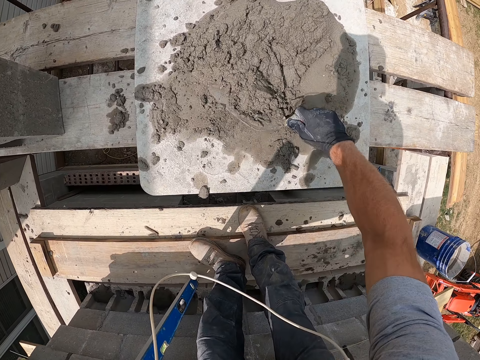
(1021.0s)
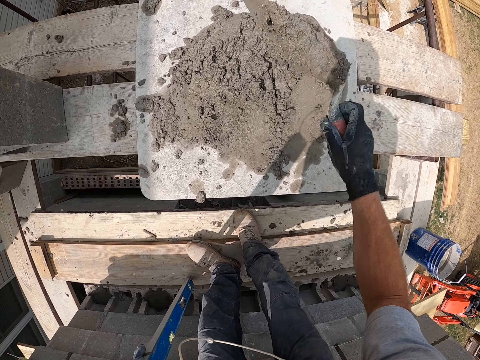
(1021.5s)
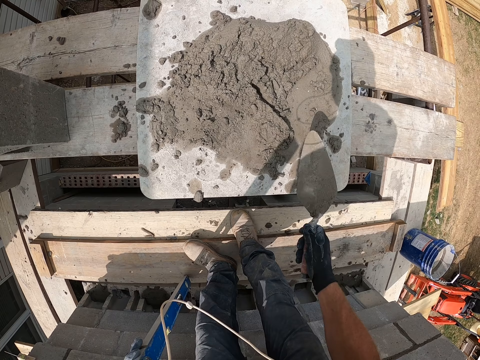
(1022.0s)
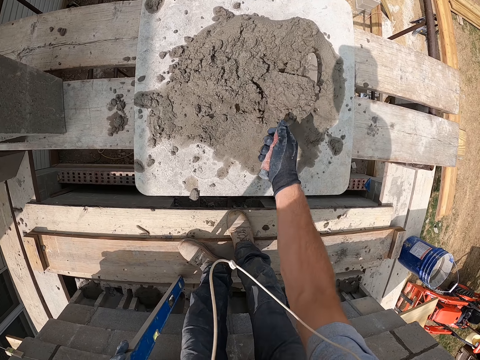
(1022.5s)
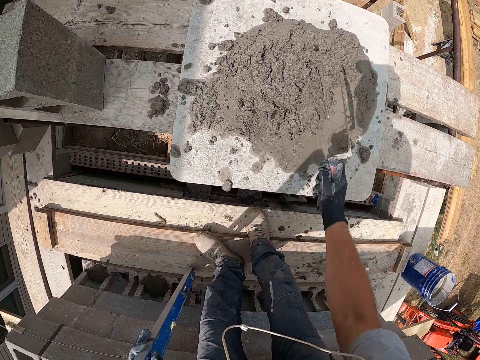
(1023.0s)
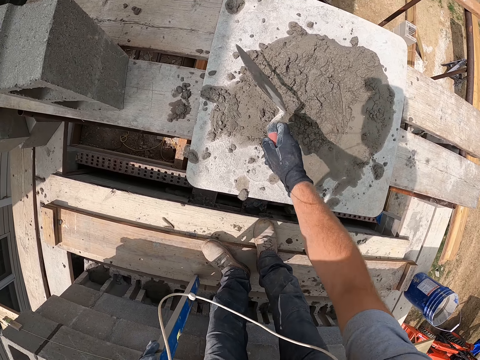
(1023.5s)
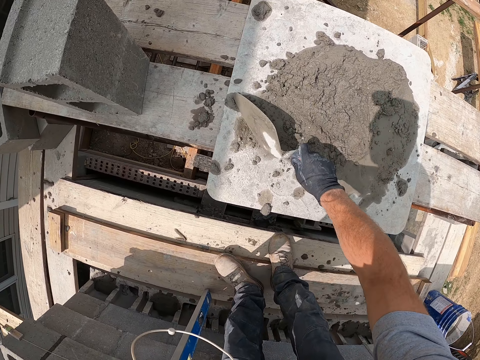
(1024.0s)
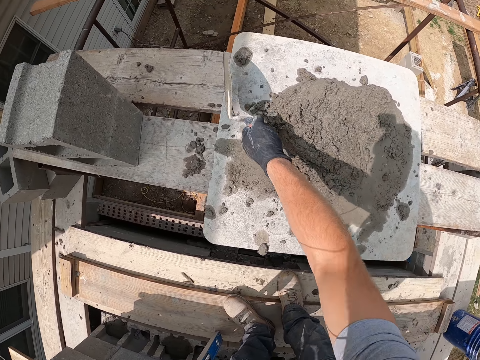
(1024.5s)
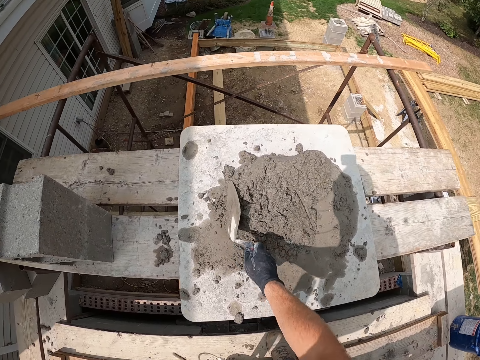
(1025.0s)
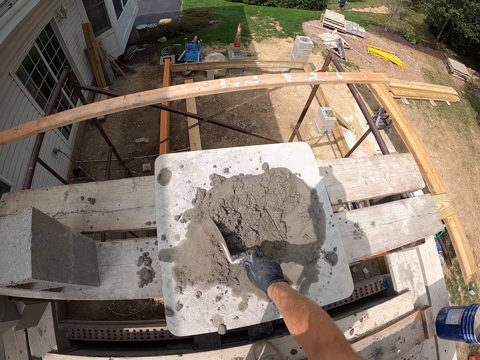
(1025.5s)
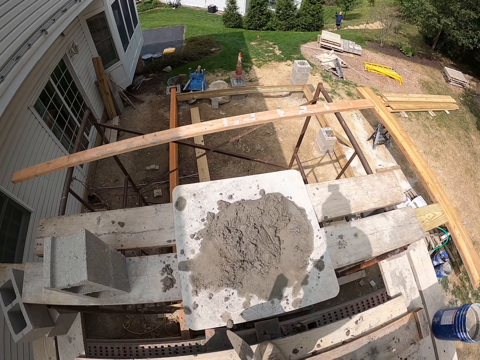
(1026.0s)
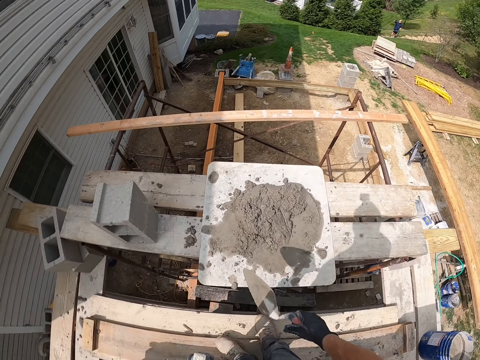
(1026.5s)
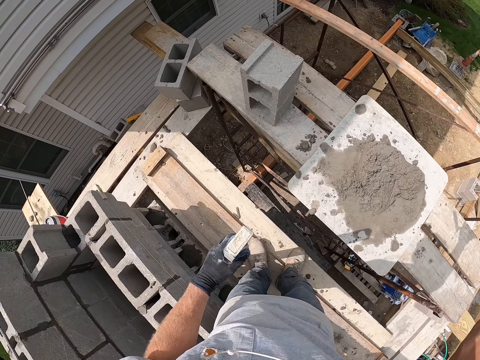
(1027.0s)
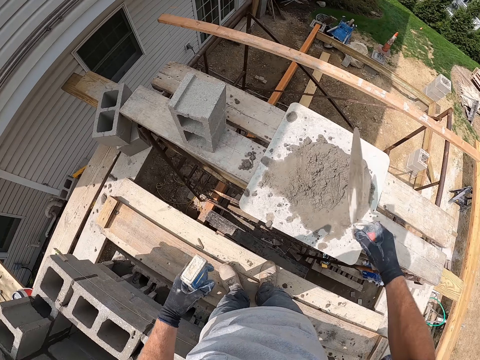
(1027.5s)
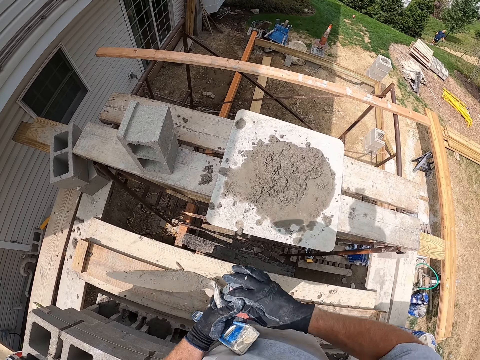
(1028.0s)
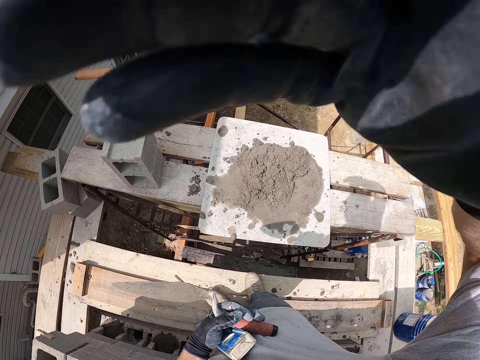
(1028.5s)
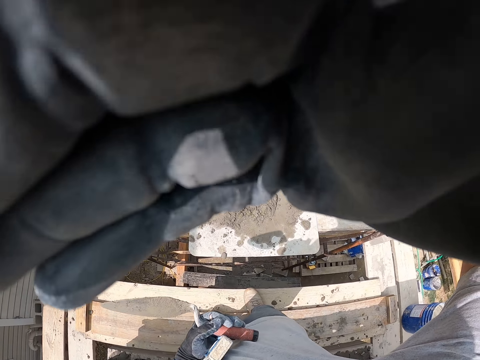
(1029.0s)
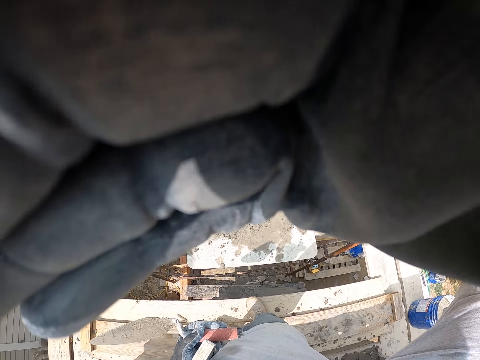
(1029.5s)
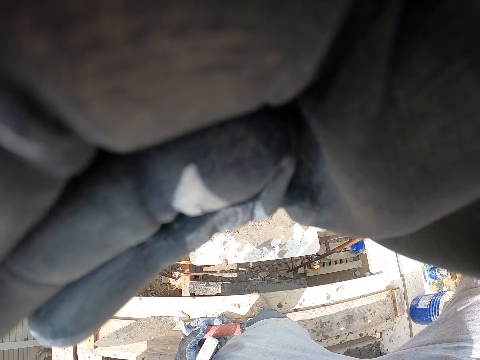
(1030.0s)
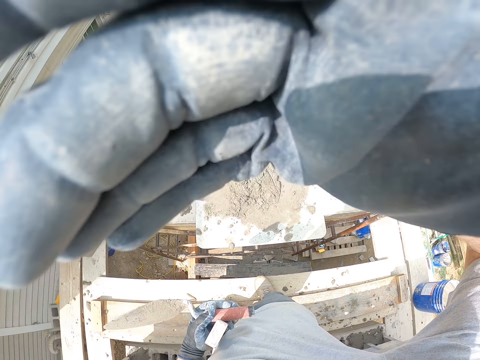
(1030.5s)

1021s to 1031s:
The camera wearer assembles cement with a trowel. He transfers the trowel to the left hand. He puts his right hand on his face. He lifts a hand.

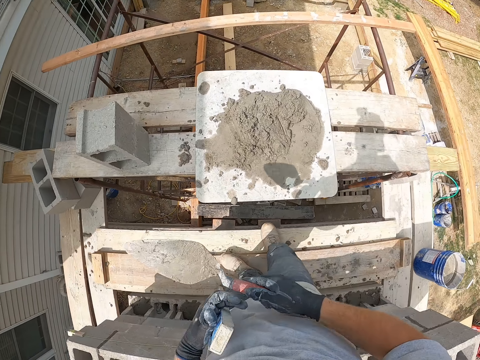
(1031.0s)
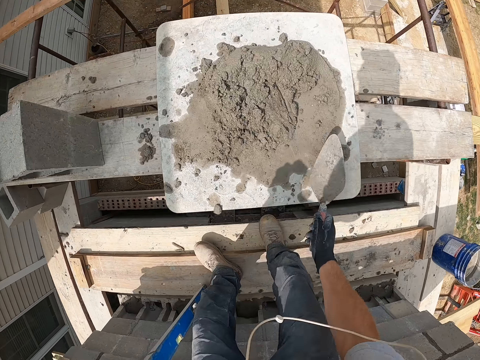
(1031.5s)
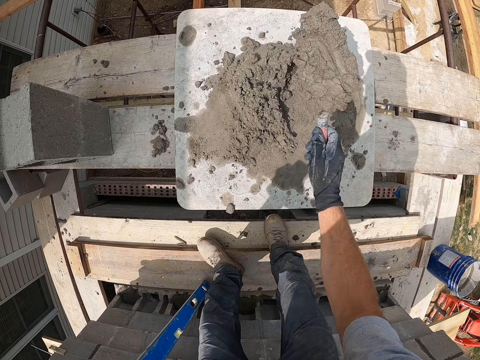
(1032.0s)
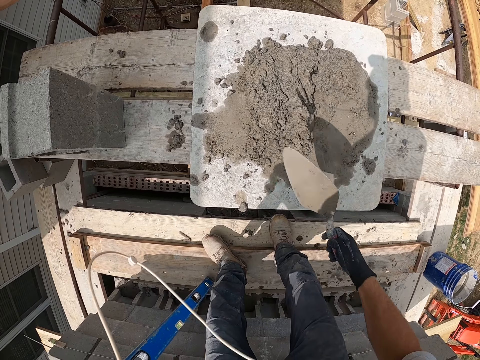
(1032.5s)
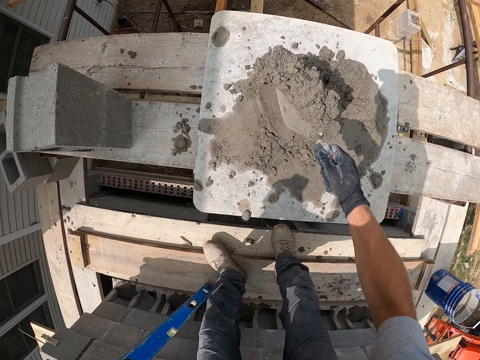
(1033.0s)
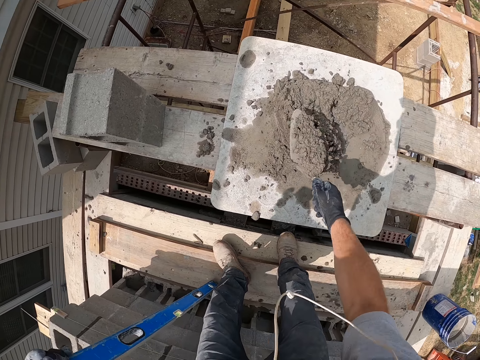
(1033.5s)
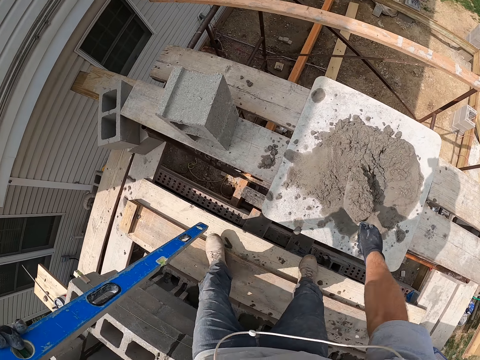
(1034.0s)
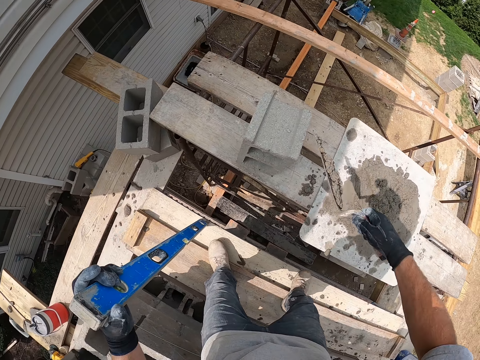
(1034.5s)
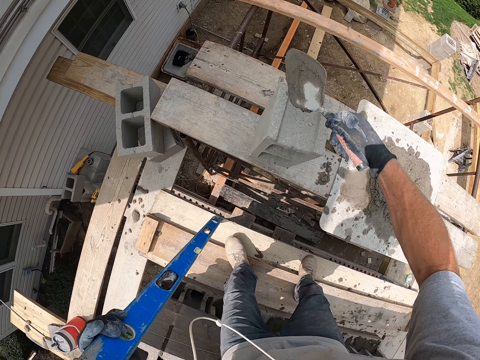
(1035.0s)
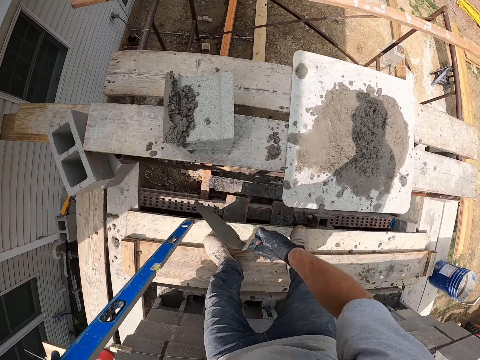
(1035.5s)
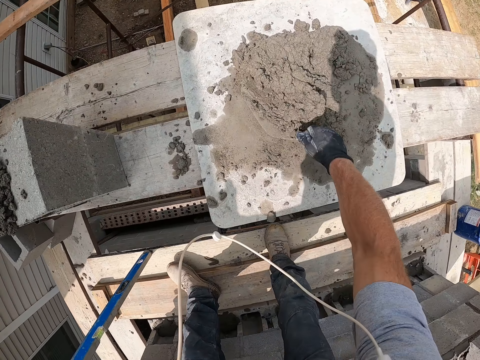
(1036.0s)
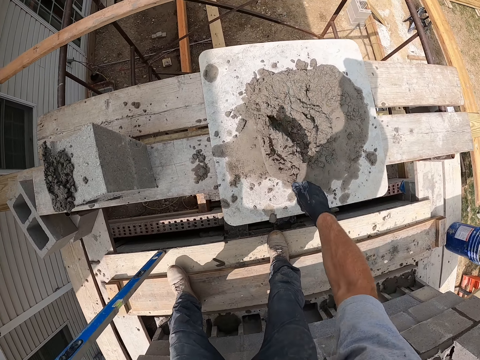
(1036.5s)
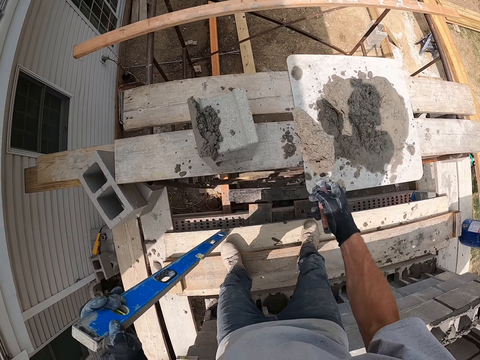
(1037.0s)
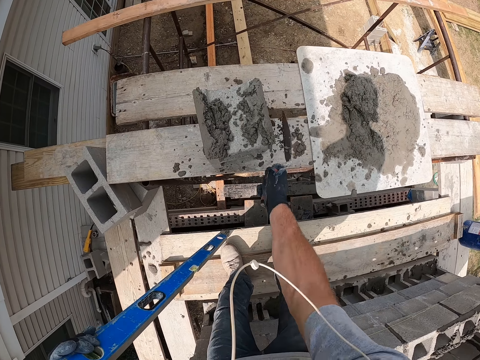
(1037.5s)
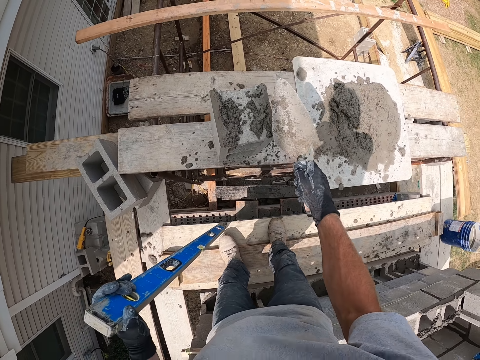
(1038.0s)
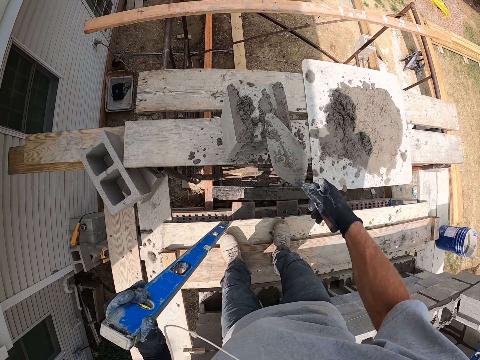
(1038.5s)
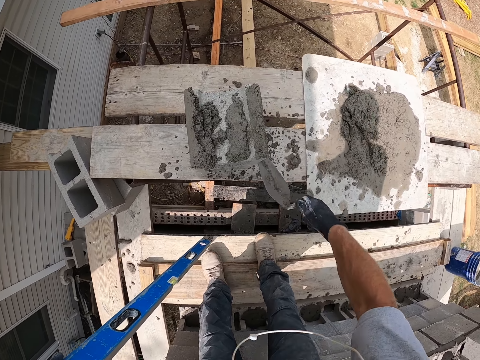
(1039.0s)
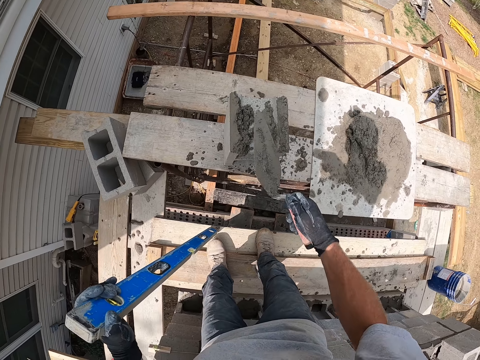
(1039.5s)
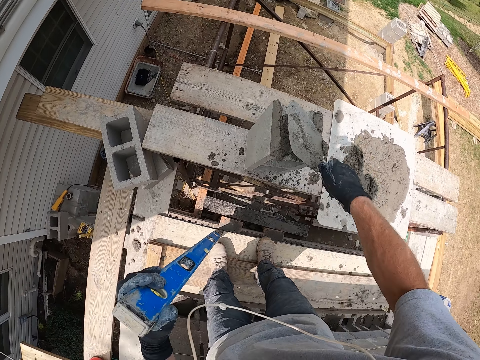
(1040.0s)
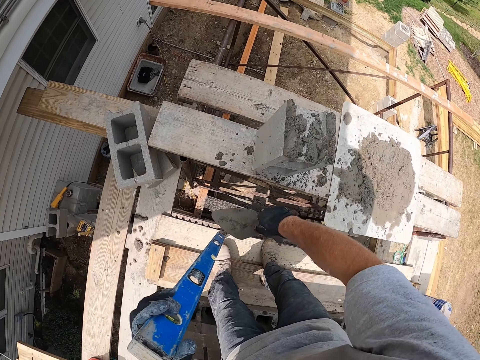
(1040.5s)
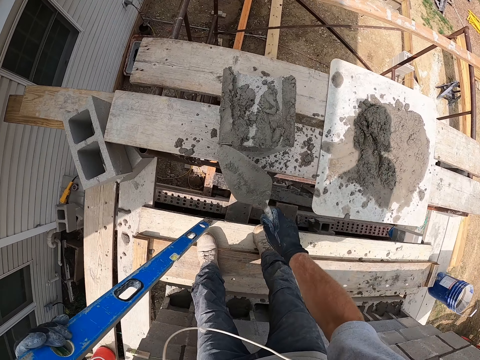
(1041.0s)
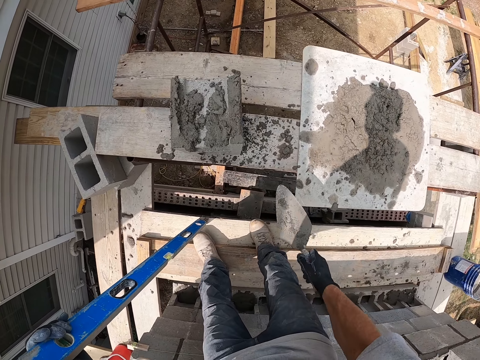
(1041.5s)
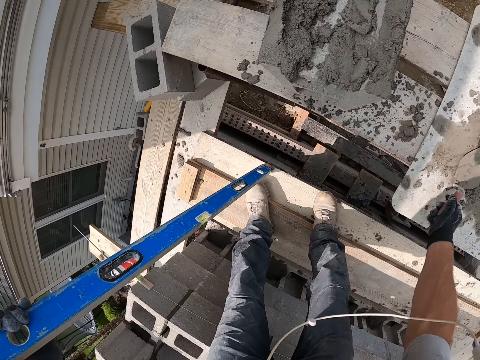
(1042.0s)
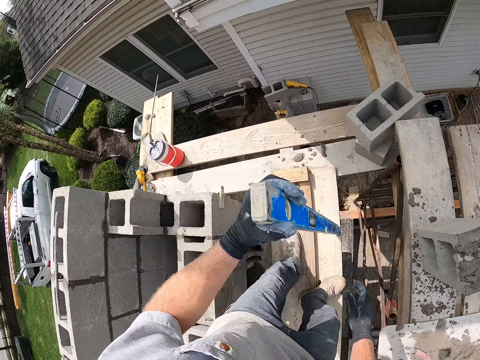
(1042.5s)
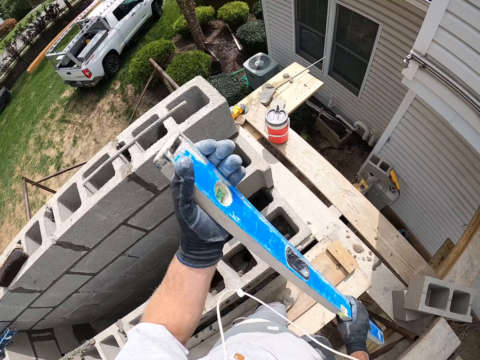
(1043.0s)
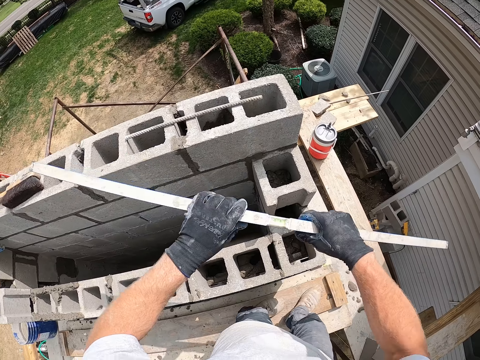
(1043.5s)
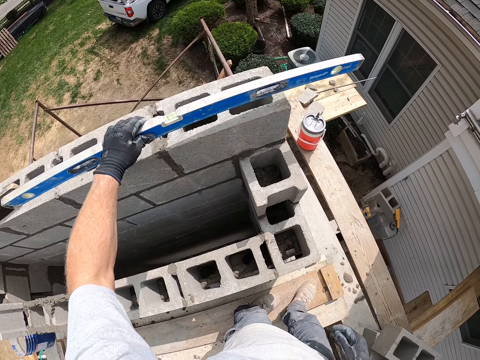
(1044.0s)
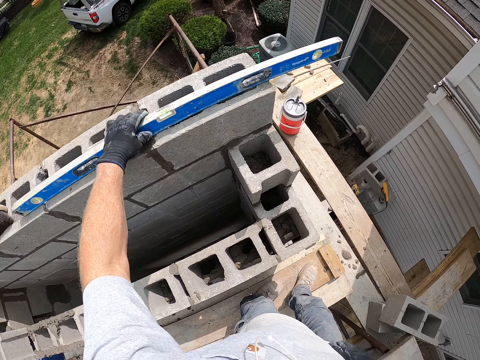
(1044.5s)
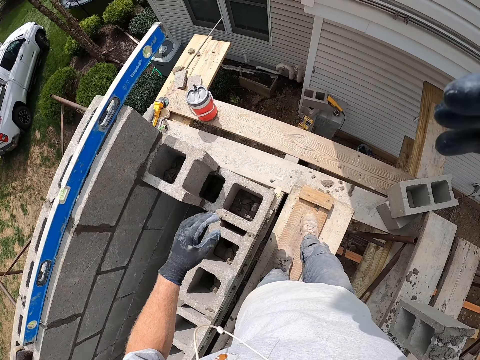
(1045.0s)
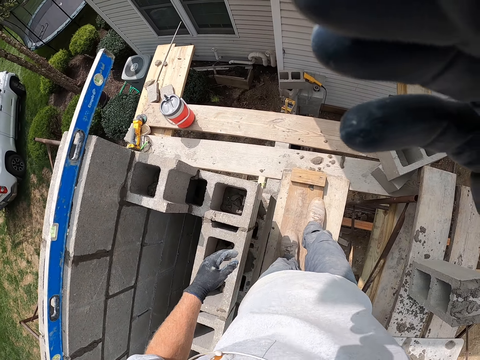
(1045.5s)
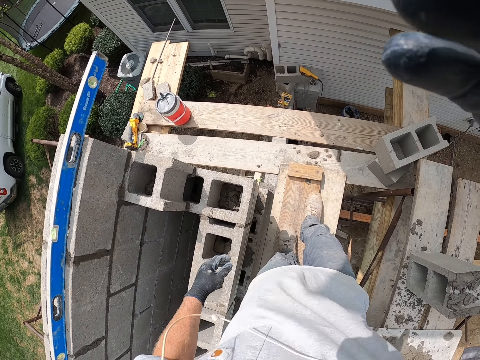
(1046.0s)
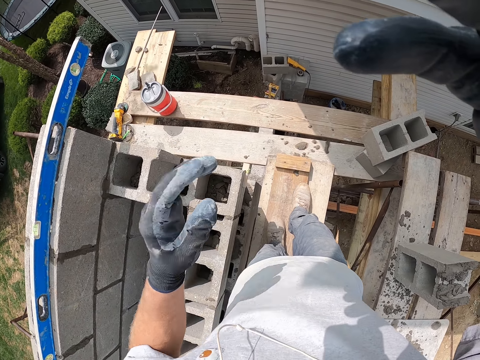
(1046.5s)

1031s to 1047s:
The camera wearer takes a trowel from the other hand. They mix the cement mortar with the trowel. They scoop cement with the trowel. They put back the cement. They scoop the cement with the trowel. They shake the trowel. They spread the cement mortar on the brick with the trowel. They scoop the cement mortar with the trowel. They spread the cement mortar on the brick with the trowel. They flatten the cement with the trowel. They smoothen the cement with the trowel. They flatten the cement with the trowel. They smoothen the cement with the trowel. They put the trowel down on the cement. They pick up a spirit level with hands. They put the spirit level aside. They hold the spirit level with hands. They lay the spirit level on concrete blocks. They adjust the camera. They move a hand on a face. They move up a hand.
